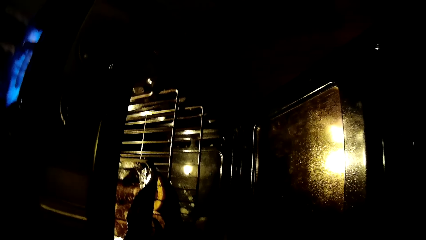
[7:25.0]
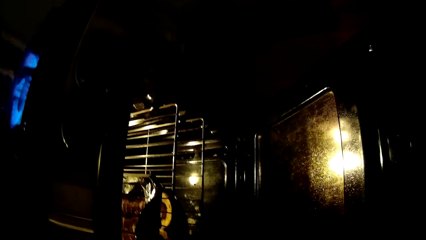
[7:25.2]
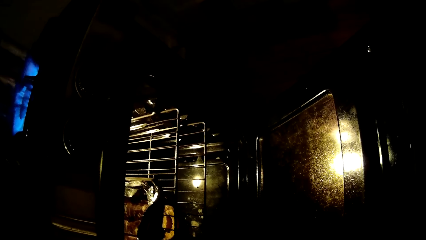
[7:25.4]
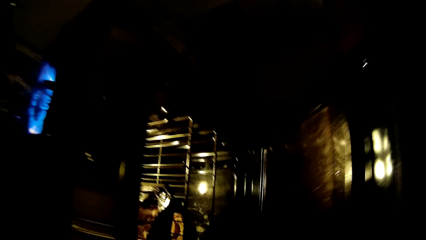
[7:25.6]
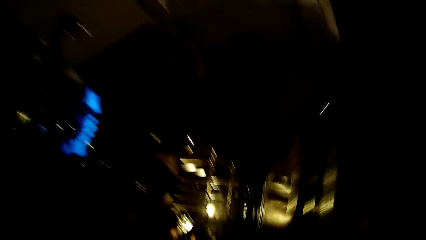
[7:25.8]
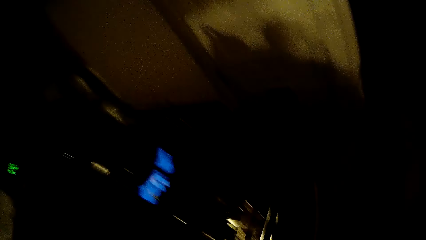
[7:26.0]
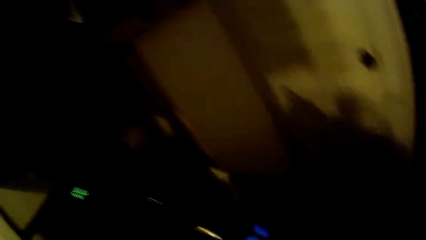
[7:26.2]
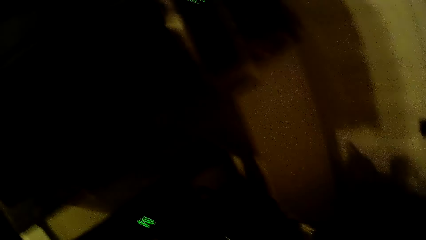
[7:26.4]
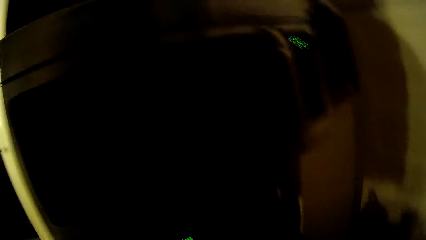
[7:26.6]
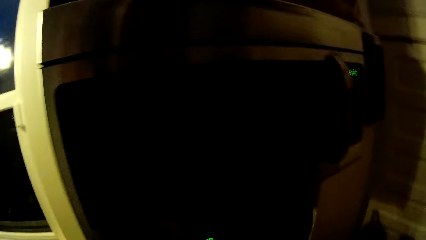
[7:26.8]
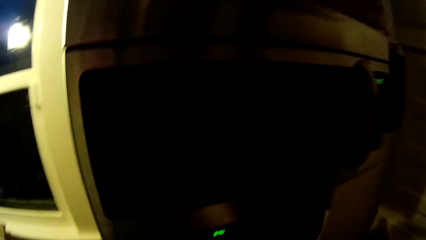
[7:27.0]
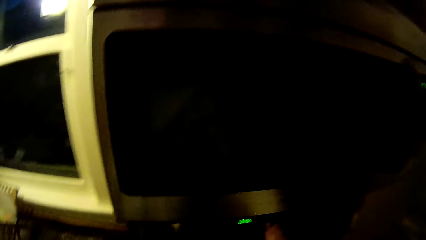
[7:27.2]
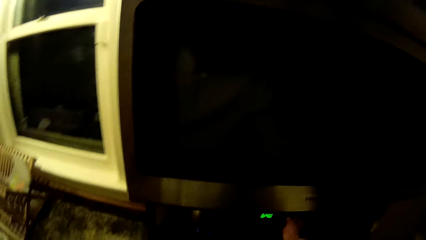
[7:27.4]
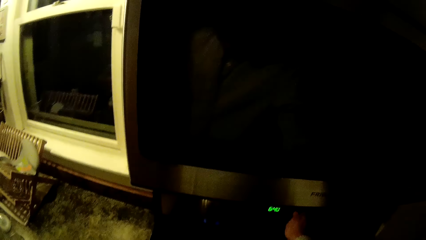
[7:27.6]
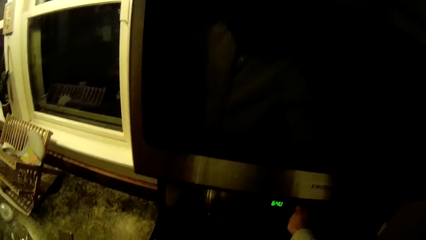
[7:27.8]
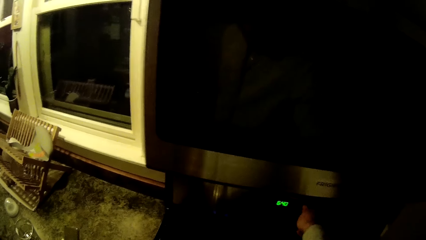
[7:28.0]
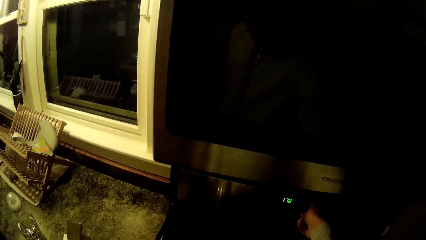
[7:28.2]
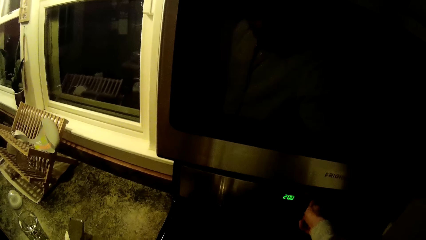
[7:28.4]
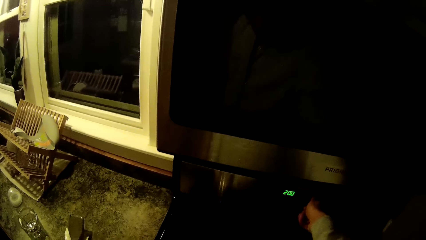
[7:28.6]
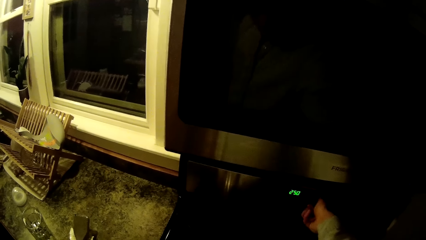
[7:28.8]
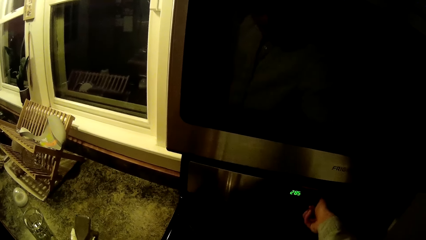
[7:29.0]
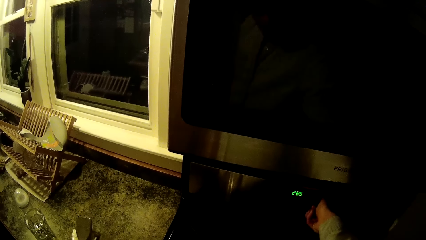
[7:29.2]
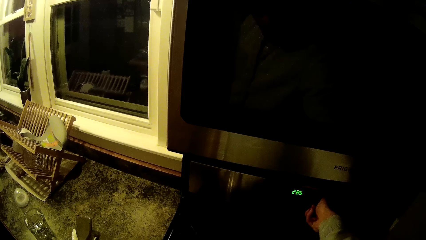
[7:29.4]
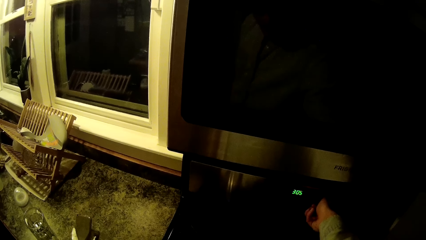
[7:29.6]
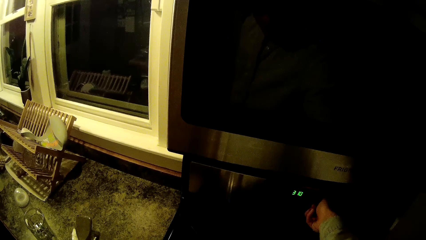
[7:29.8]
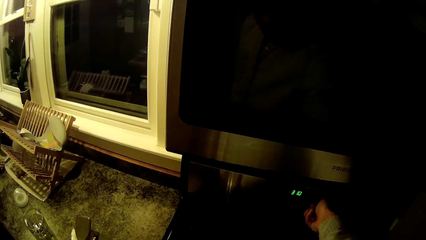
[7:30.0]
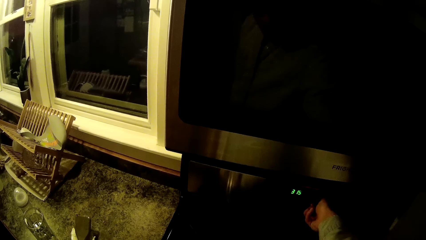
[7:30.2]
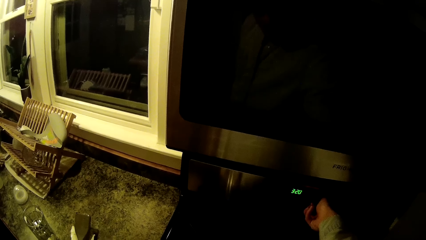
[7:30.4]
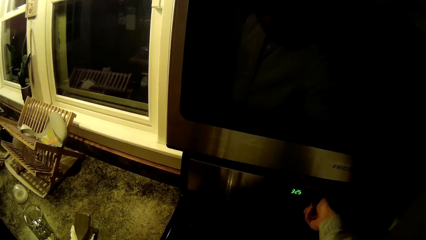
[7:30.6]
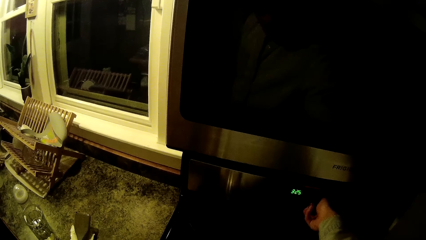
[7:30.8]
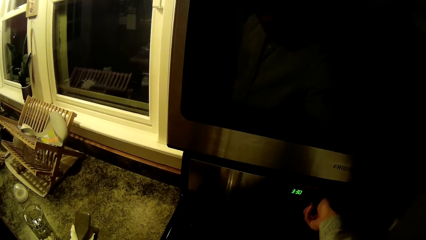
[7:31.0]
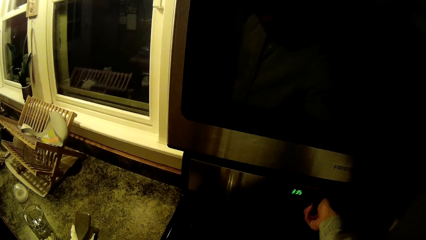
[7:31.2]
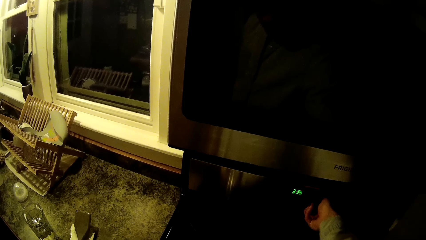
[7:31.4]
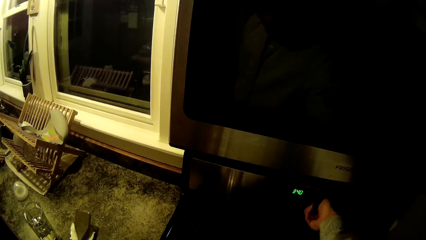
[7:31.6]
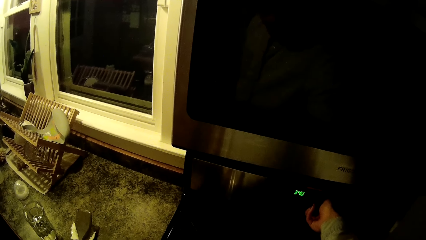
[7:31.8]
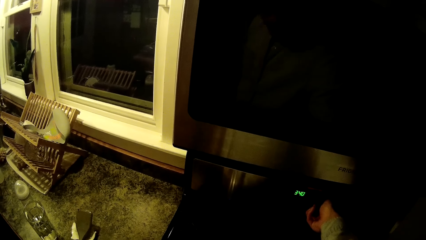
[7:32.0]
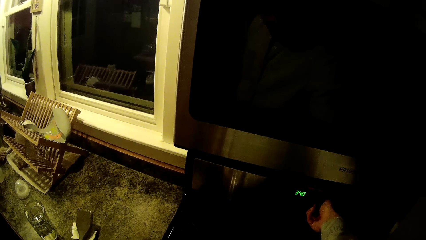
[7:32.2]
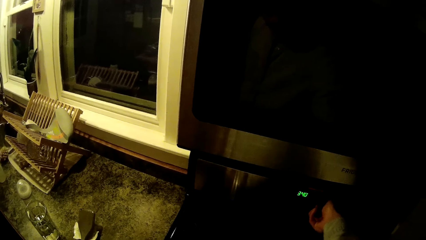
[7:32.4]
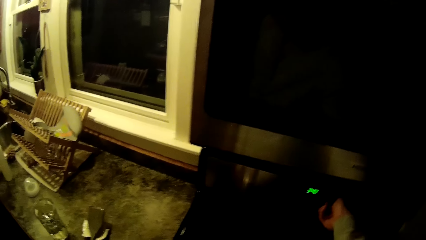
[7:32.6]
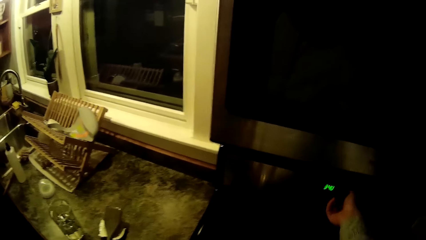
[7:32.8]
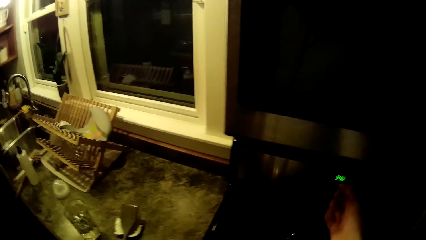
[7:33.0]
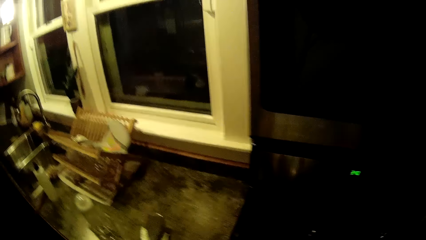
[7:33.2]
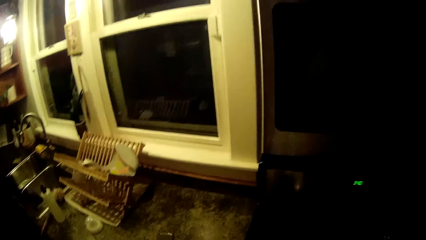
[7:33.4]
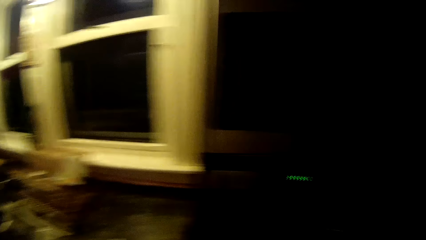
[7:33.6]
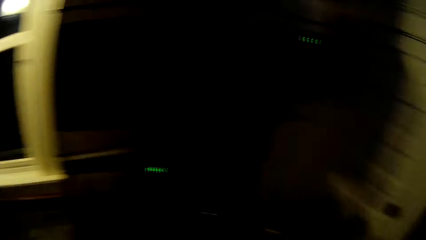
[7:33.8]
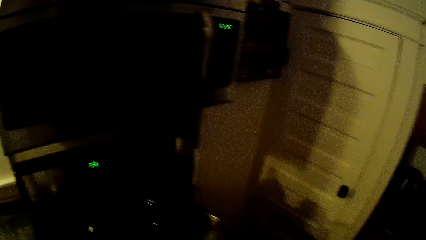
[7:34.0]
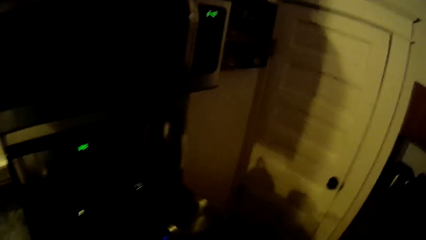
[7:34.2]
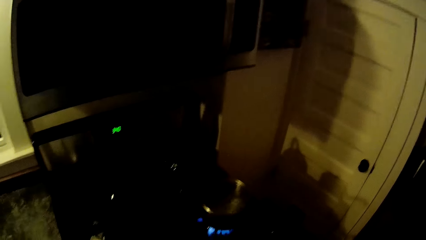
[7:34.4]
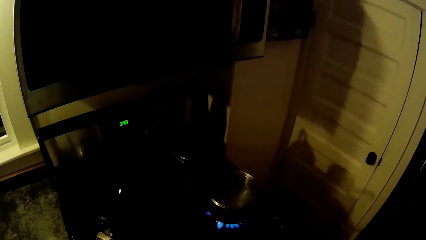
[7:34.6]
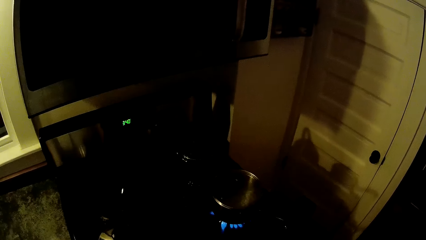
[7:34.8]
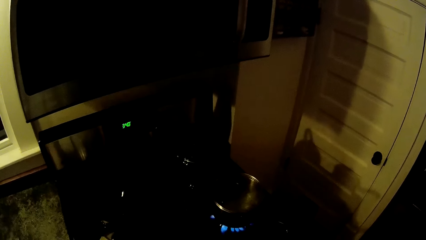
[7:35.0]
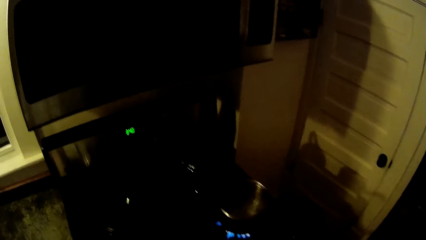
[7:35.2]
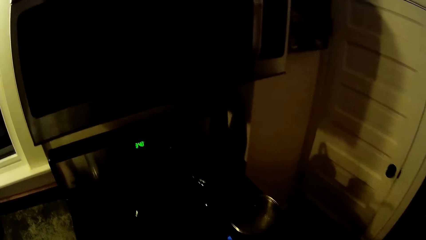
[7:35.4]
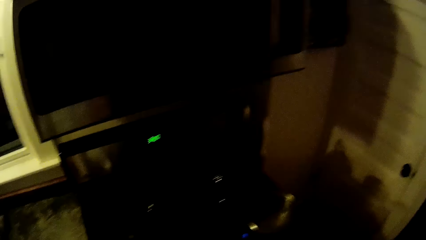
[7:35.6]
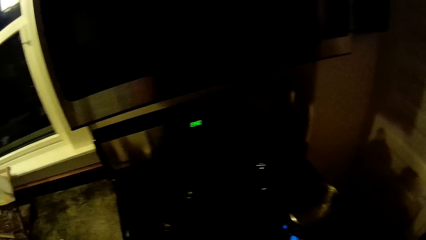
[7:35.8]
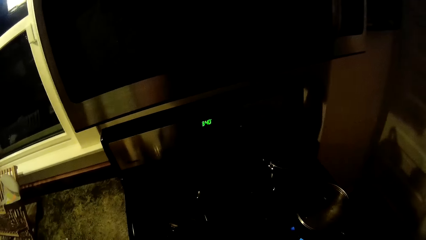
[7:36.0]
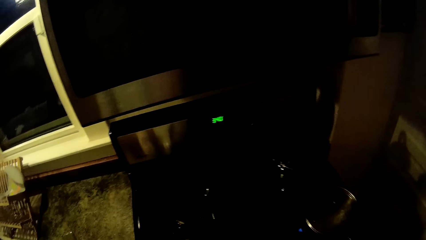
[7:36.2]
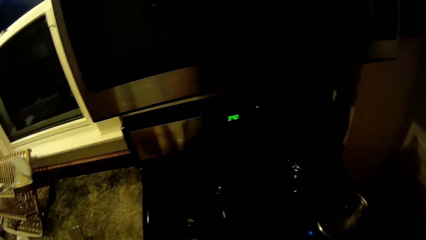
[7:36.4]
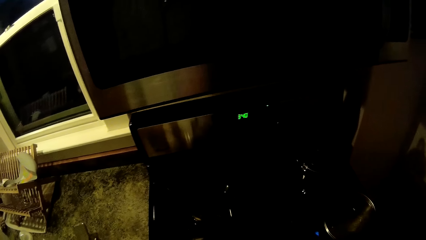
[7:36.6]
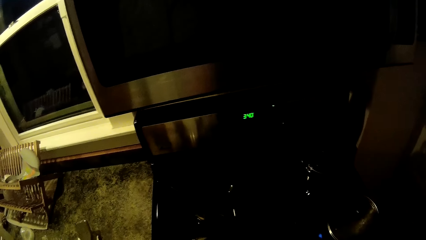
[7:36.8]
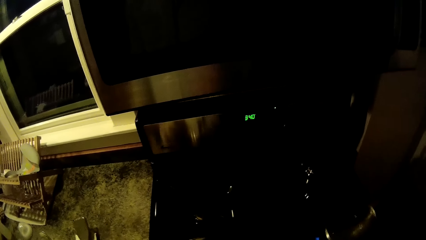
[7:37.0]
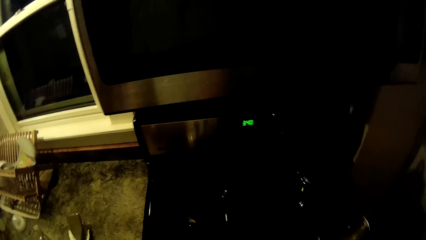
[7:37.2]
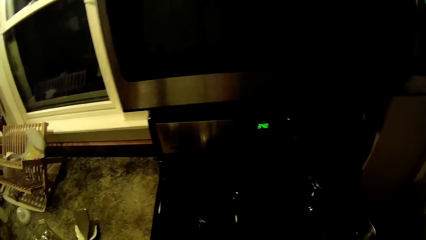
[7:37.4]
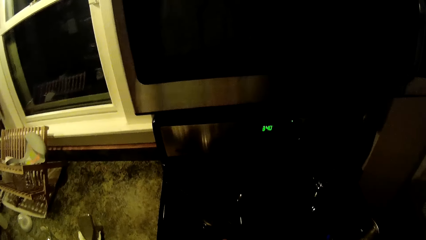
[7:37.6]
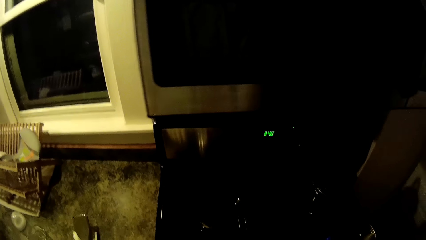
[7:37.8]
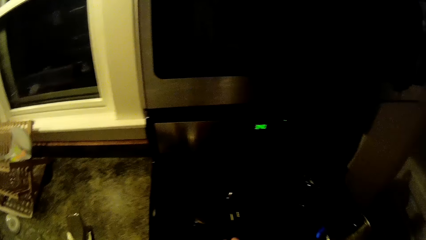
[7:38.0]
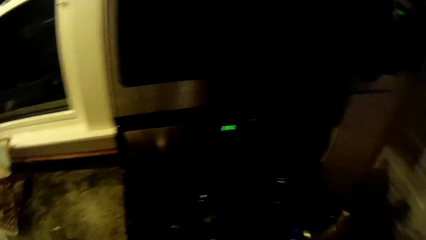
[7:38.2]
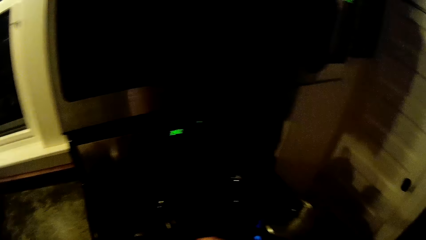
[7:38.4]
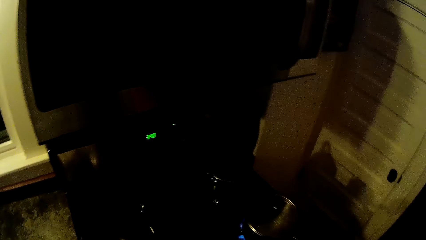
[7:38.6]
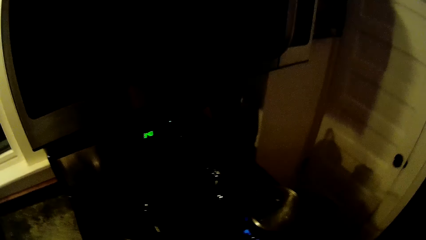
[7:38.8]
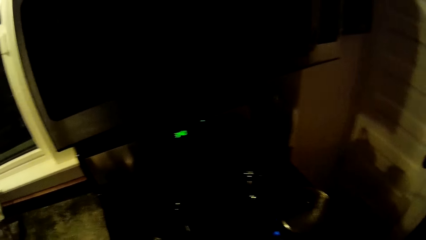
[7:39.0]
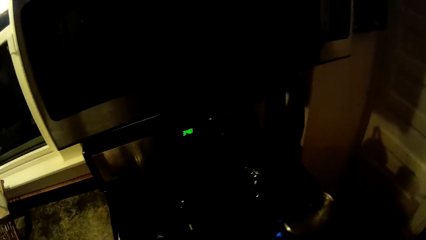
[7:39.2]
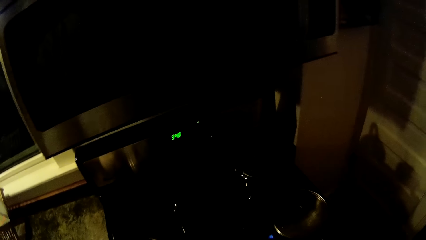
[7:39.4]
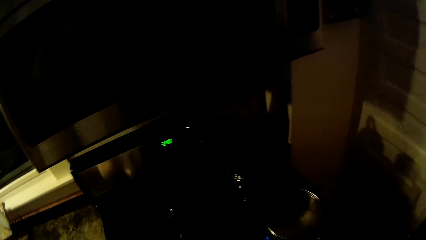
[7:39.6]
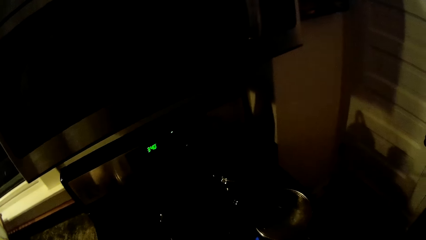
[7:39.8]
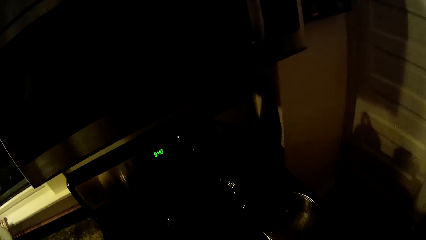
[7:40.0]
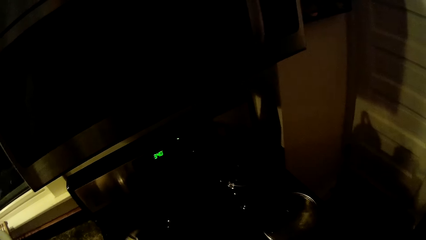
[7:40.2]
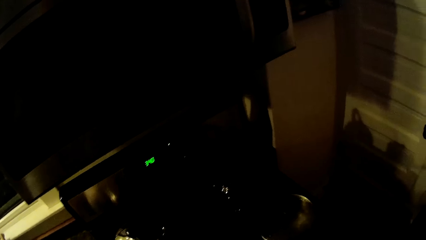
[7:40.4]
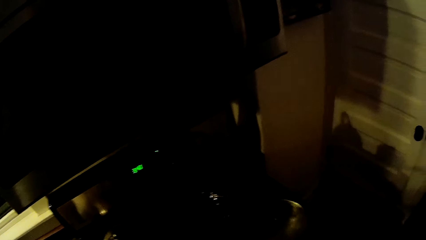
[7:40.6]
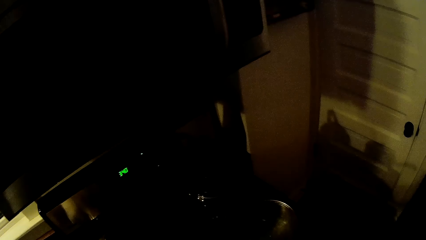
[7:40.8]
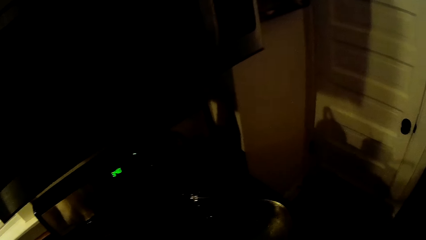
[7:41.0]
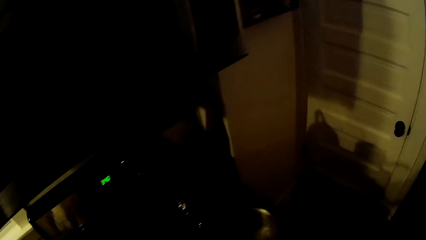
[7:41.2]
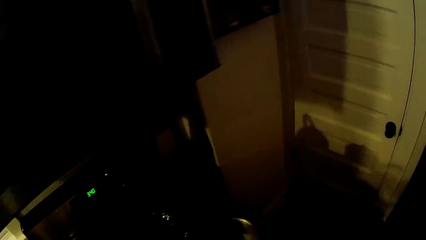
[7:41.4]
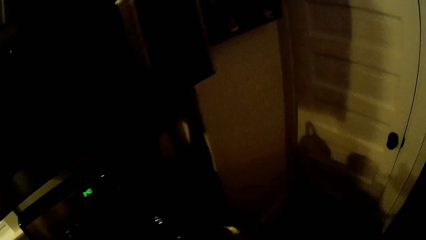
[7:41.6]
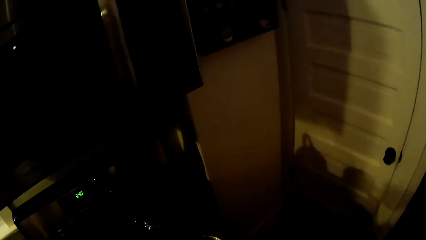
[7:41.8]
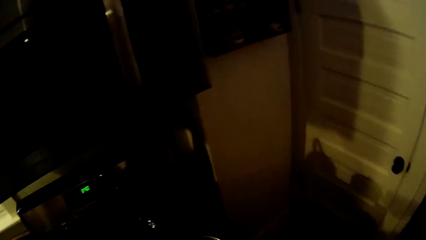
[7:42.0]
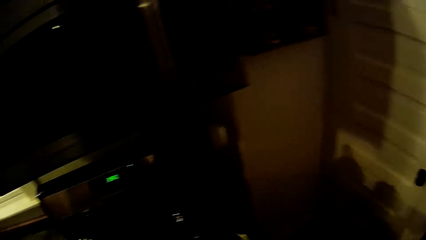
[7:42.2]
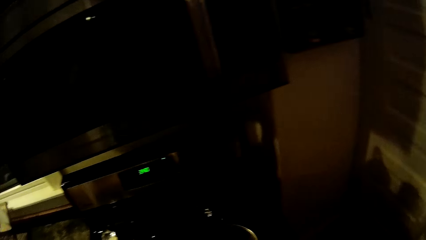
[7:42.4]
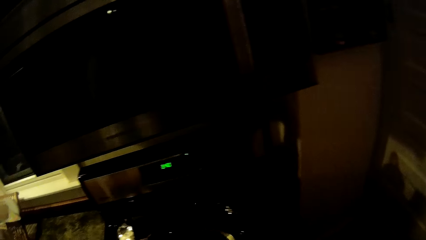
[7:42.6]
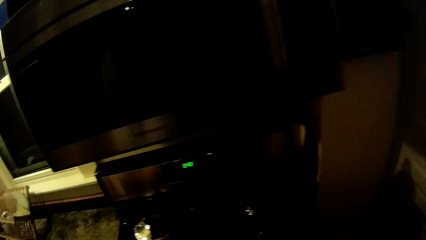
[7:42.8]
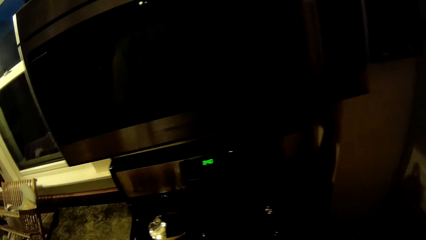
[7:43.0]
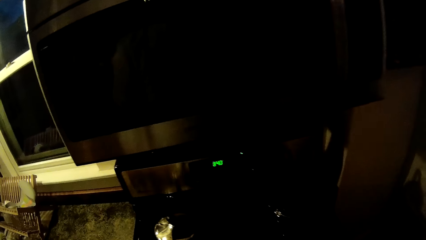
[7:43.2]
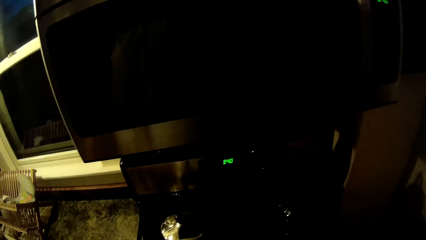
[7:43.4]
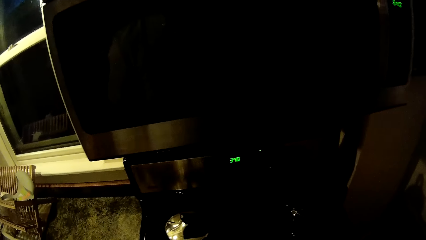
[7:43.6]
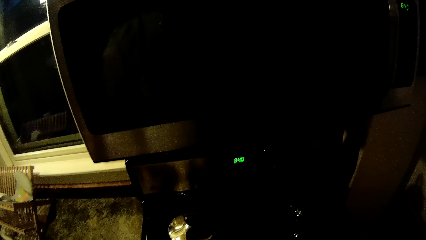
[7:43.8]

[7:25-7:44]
The camera wearer closes the oven. She adjusts the switch on the wall with her right hand. She uncovers the food. She drops the lid on the table. She carries a pot away from a burner on the cooker.
